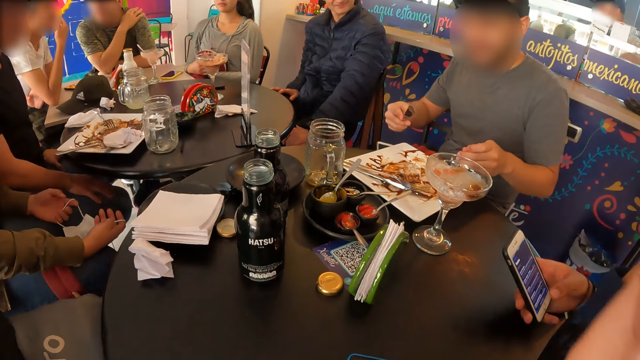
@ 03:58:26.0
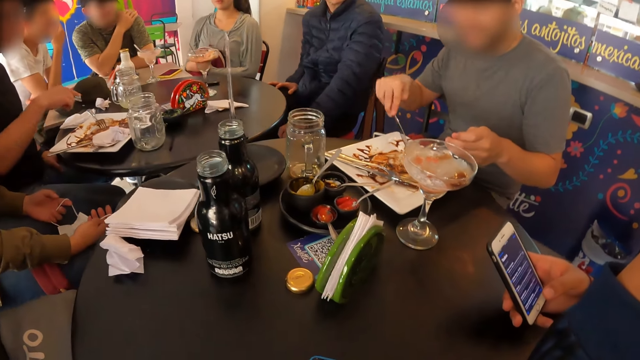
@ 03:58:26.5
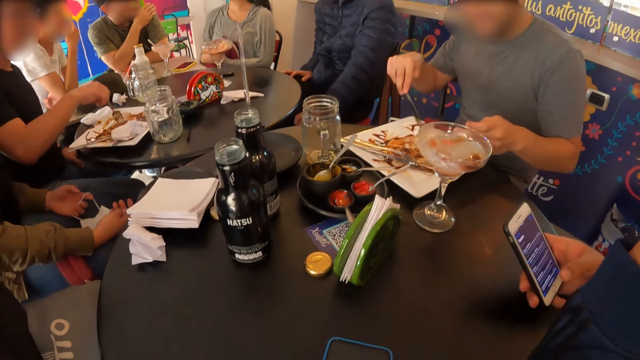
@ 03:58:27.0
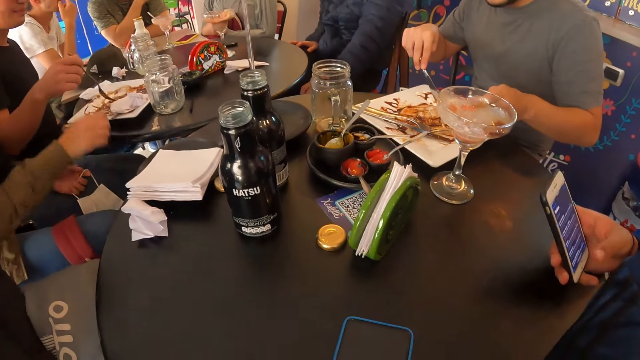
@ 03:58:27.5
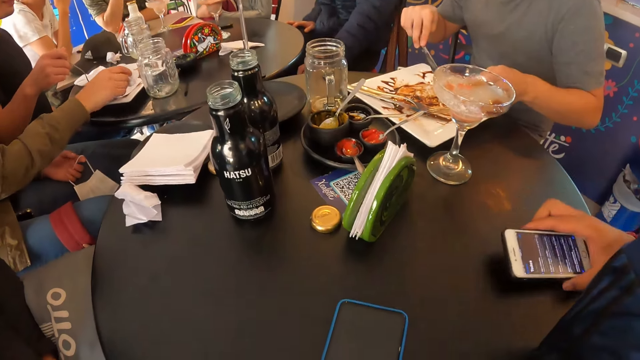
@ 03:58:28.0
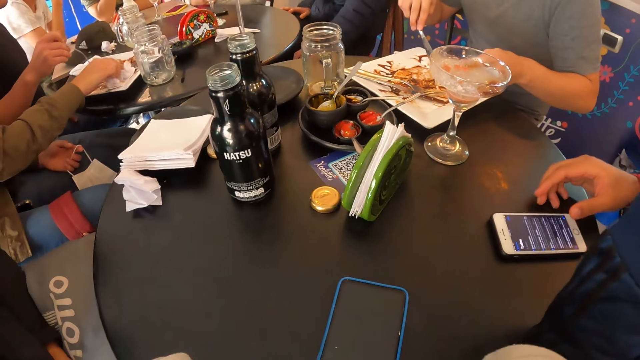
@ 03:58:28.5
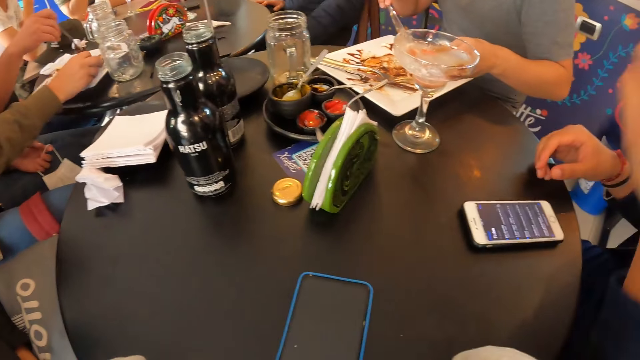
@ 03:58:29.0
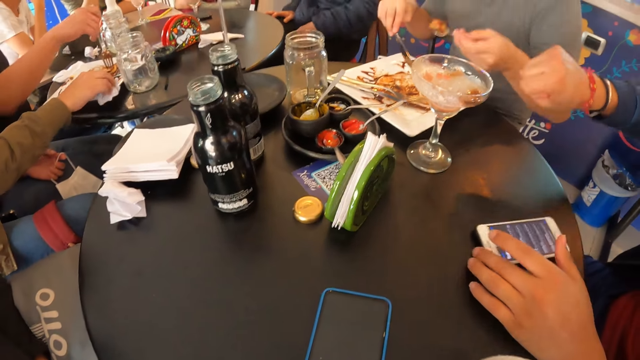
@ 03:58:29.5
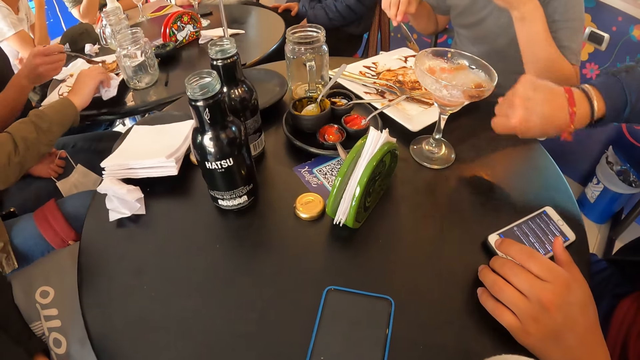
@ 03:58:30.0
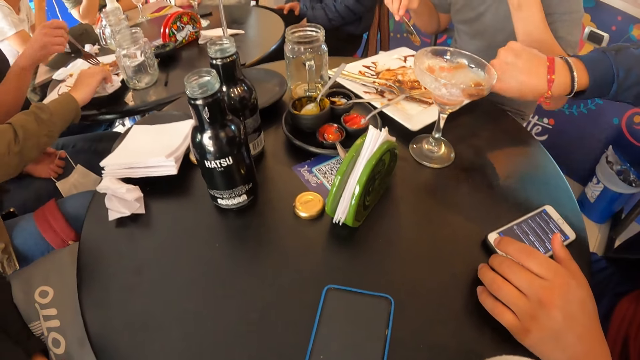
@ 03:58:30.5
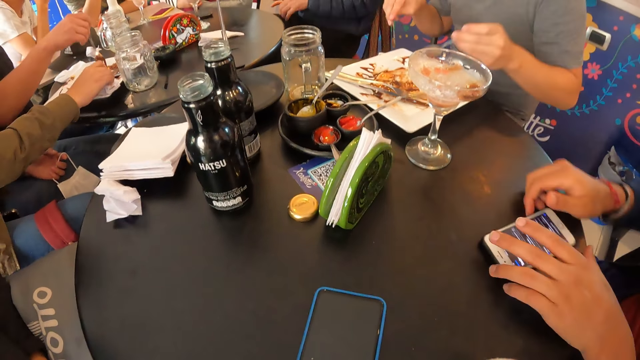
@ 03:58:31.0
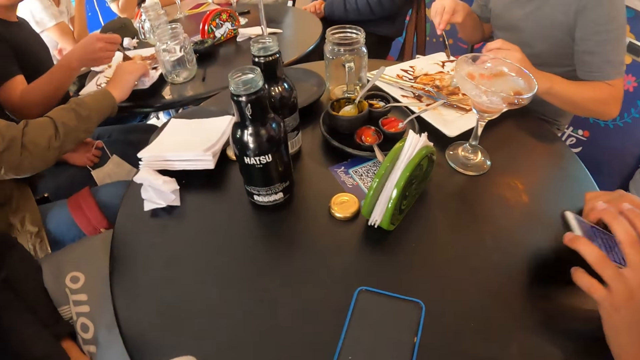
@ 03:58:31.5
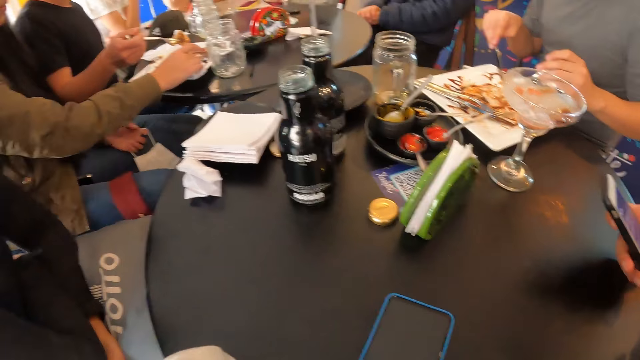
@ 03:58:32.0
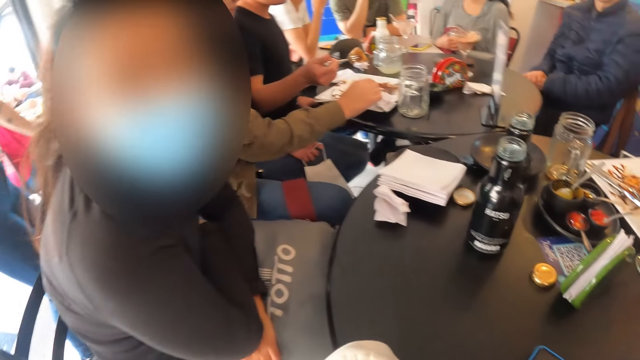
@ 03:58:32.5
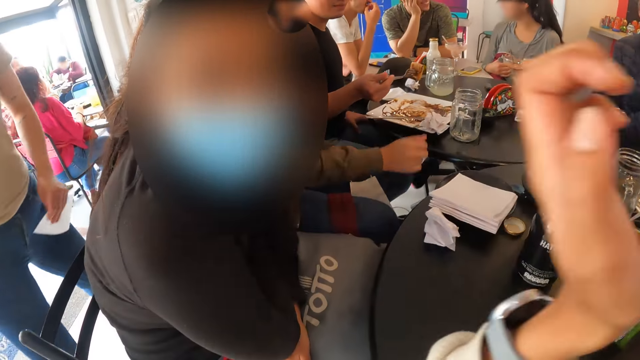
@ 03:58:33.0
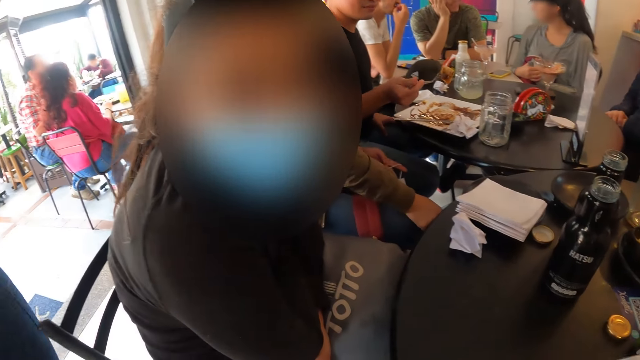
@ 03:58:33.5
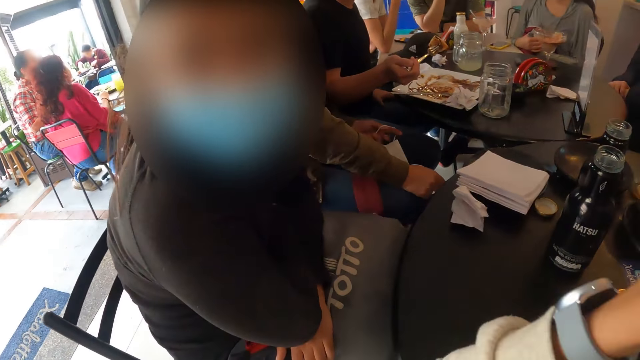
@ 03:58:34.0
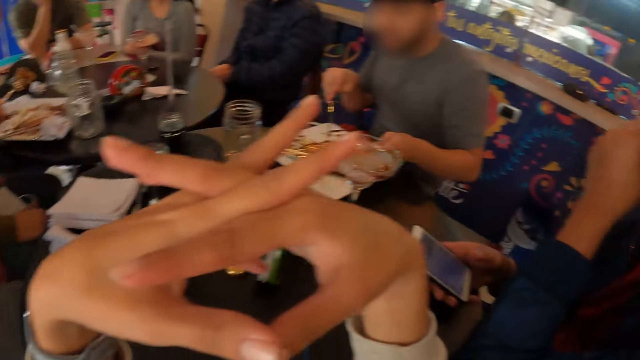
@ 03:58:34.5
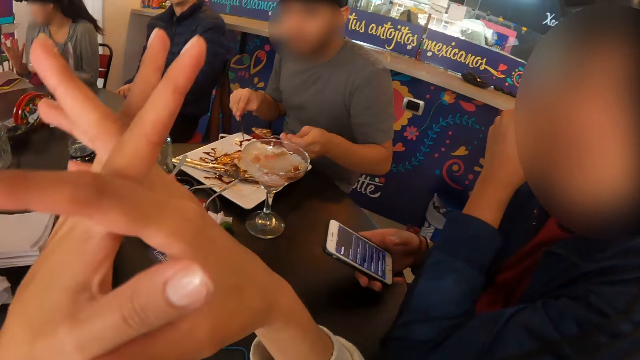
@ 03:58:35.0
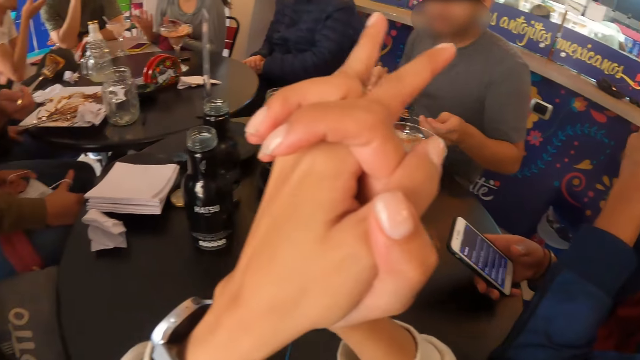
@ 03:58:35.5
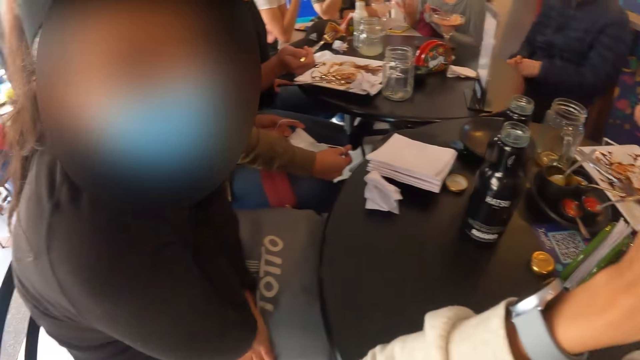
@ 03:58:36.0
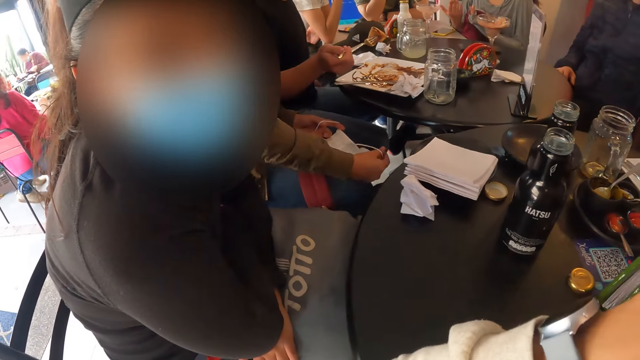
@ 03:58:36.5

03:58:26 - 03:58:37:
The camera wearer raises his hands. A man picks up the fork on the plate with his right hand. A woman picks up the serviette from the plate with her right hand. Another man drops the phone on the table with his right hand. The first man picks at the pancake on the plate with the fork in his right hand. A person raises his hands. A third man picks at the pancake on the plate with the spoon and the knife in both hands. The person picks up his phone. The camera wearer looks around. The second man operates the phone with his right hand. The camera wearer raises his hands.

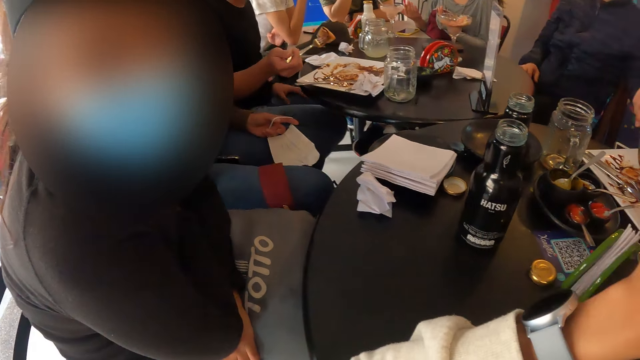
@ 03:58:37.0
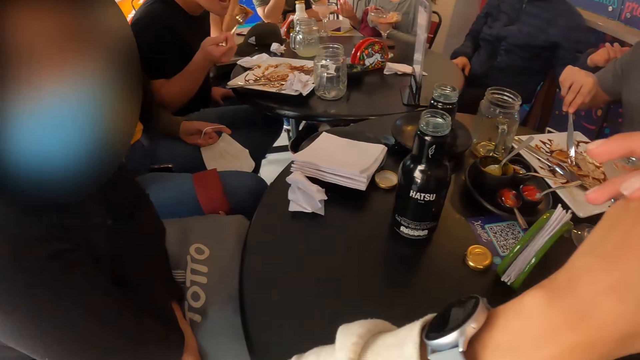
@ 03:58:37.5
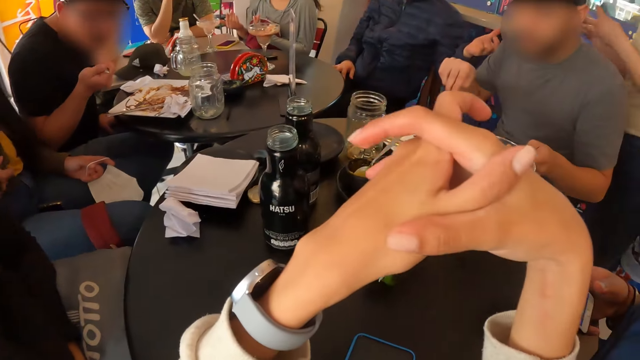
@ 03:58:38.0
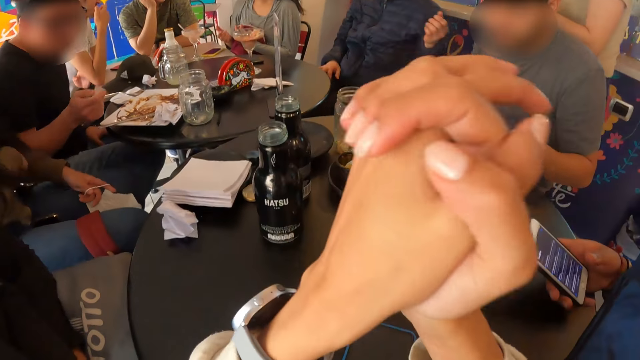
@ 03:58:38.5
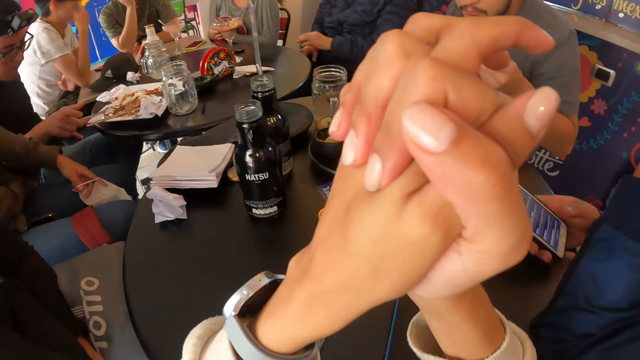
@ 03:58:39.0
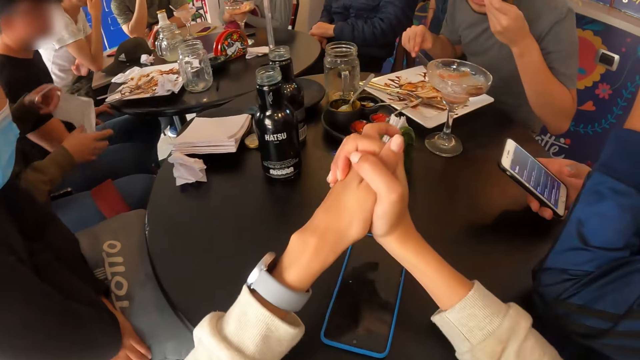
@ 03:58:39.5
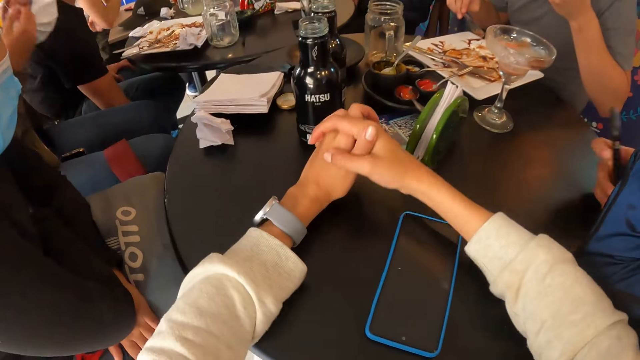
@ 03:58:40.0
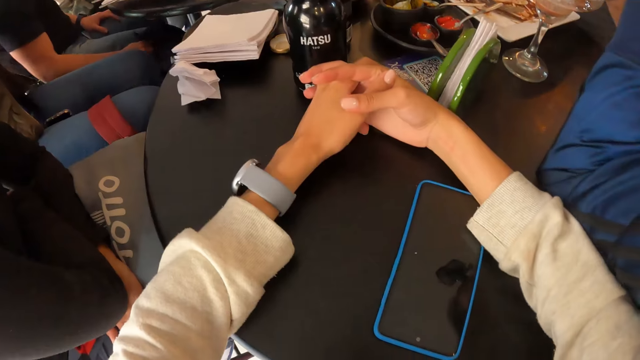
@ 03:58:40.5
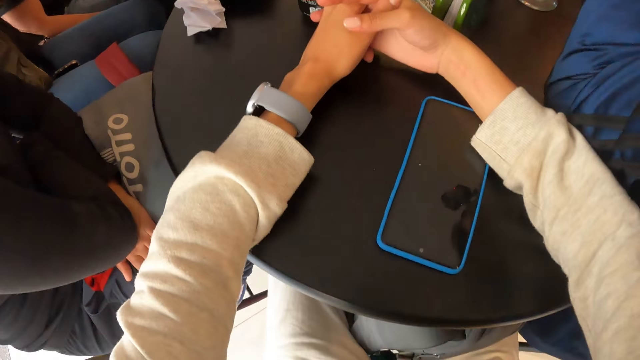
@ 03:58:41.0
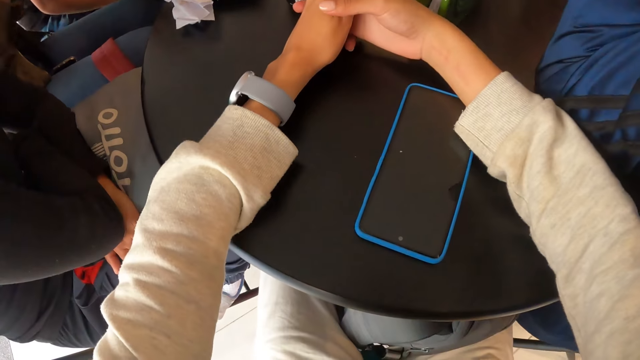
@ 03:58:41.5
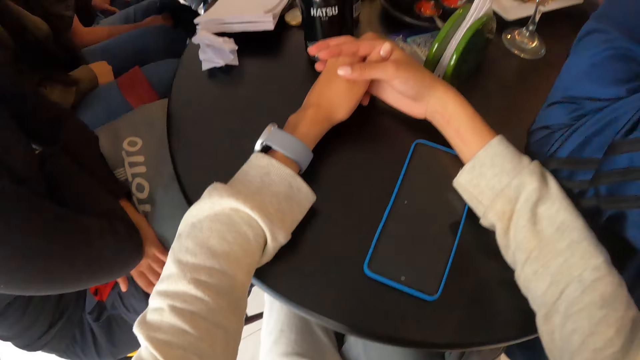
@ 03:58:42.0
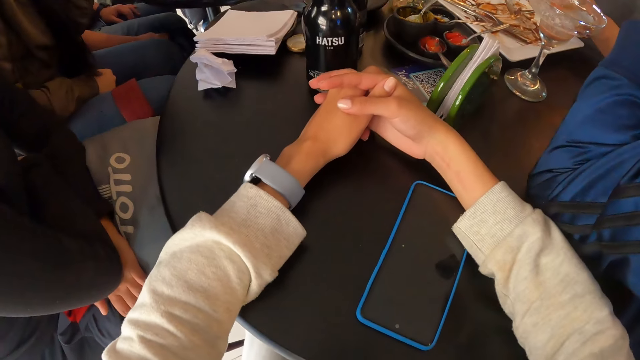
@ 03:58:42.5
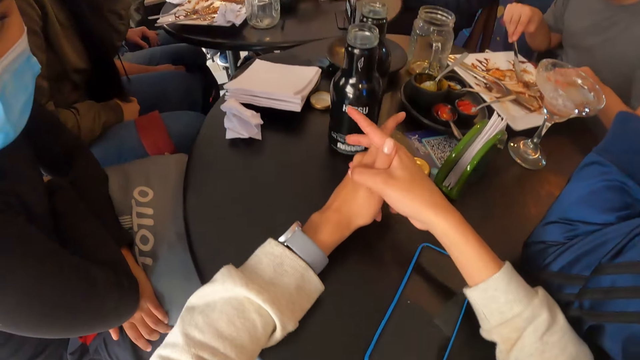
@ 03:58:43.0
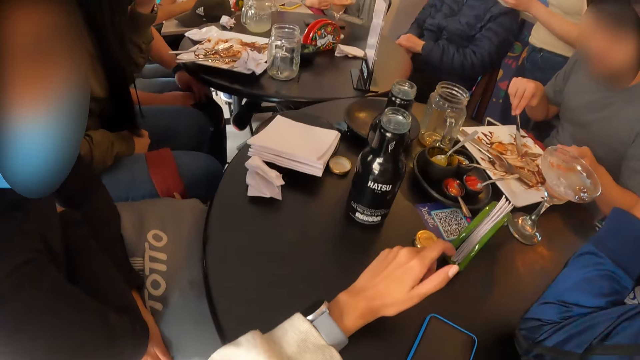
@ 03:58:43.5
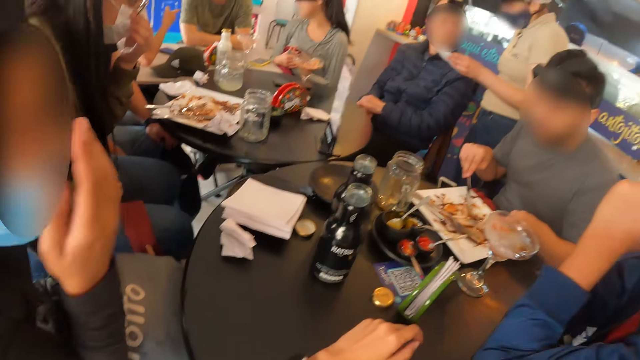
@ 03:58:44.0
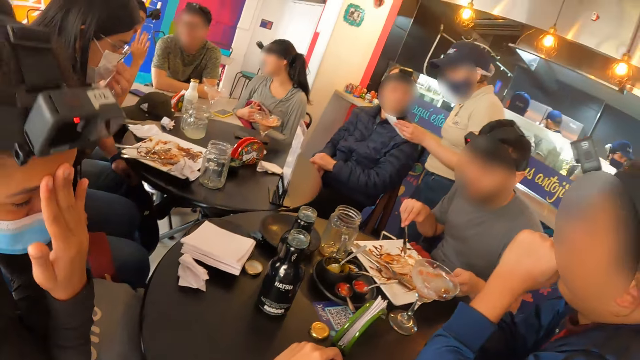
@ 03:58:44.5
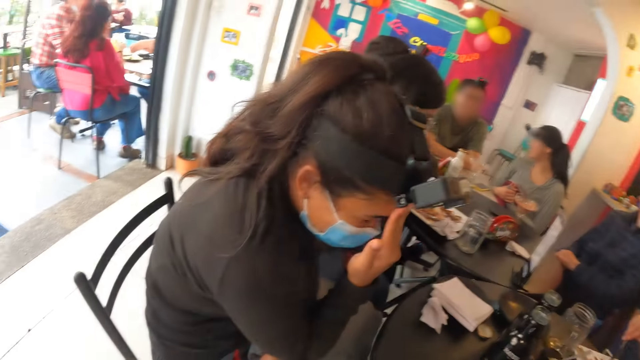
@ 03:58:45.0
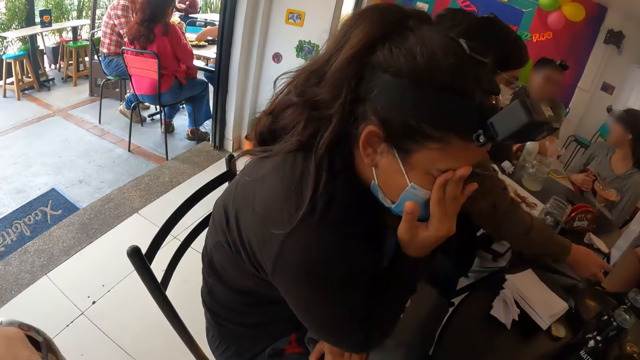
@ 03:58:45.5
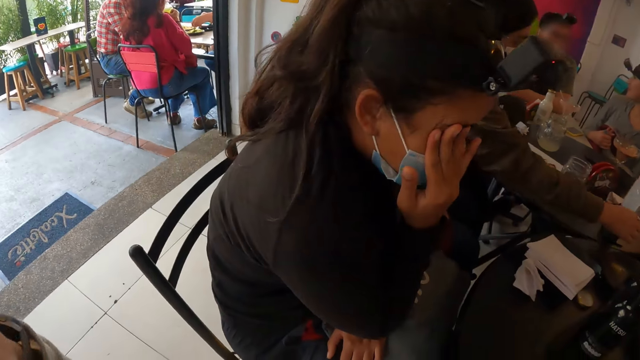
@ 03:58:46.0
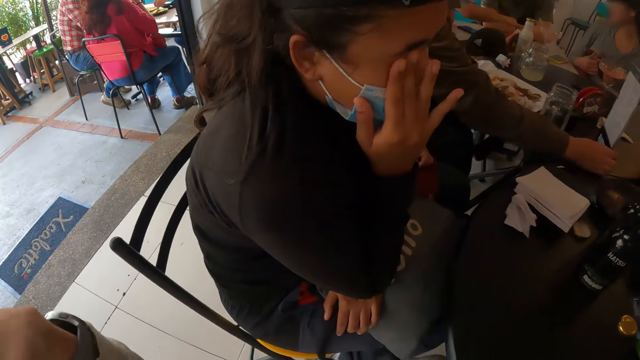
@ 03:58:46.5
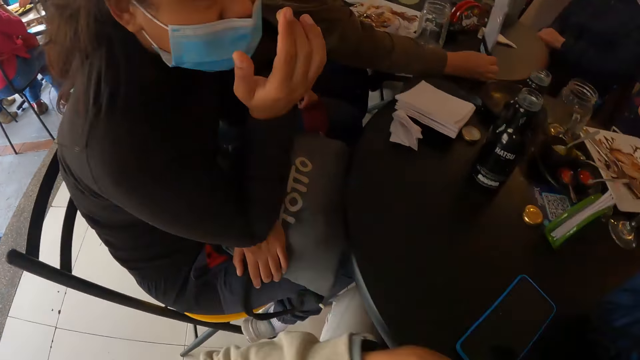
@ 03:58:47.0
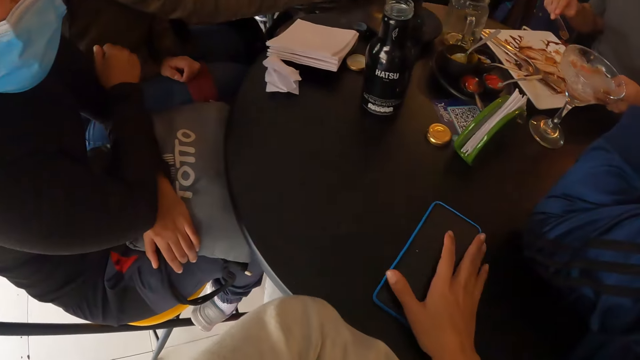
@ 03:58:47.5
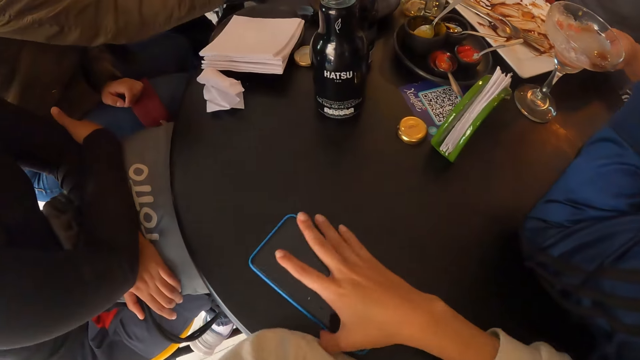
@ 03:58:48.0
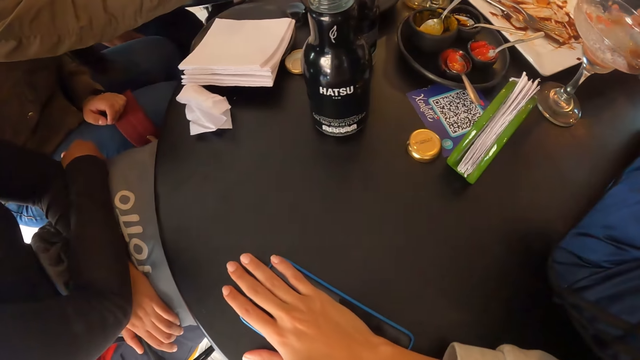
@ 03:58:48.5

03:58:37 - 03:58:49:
The camera wearer looks around. A man eats the pancake with the fork in his right hand. He drops the fork on the plate with his right hand. Another man eats the pancake with the spoon in his left hand. A woman puts the face mask on her face with both hands. The second man picks at the pancake on the plate with the spoon and the knife in both hands. Another woman picks up some cucumbers from a tray on a table with her left hand. A third woman adjusts a table menu stand on the table with her right hand. The camera wearer looks around. She places her right hand on a phone on the table.
